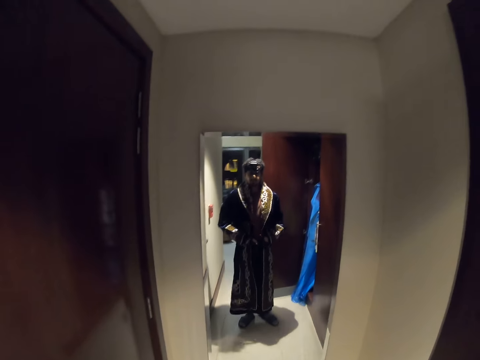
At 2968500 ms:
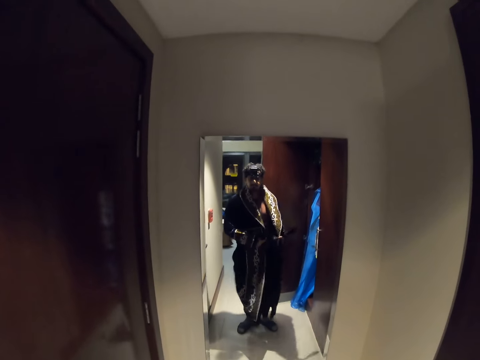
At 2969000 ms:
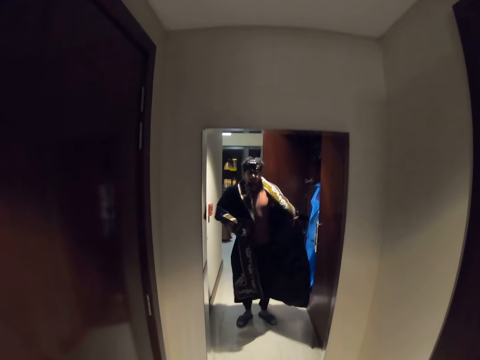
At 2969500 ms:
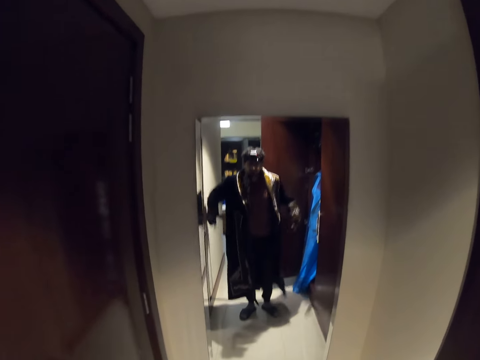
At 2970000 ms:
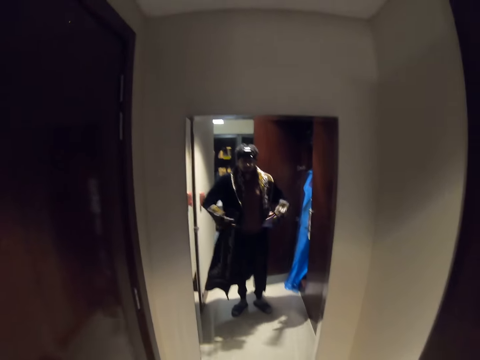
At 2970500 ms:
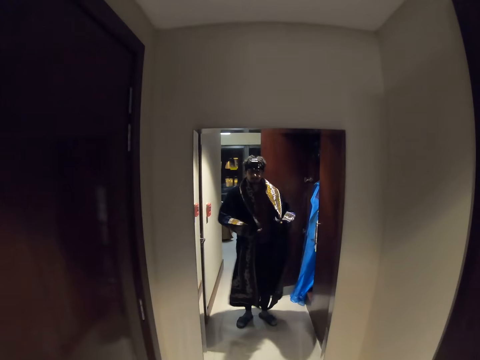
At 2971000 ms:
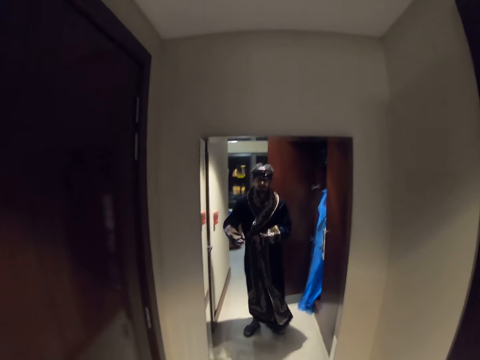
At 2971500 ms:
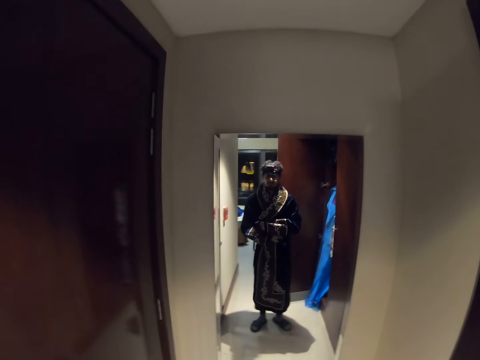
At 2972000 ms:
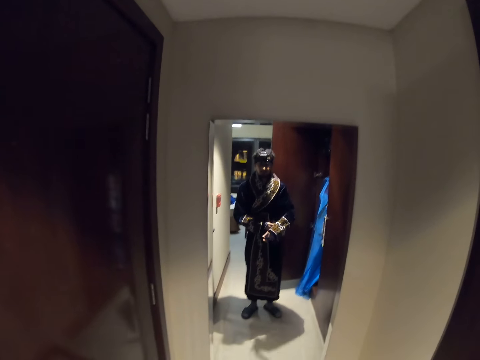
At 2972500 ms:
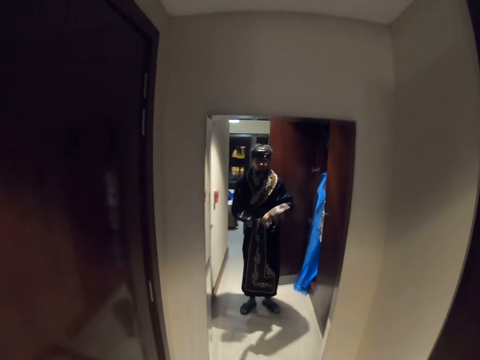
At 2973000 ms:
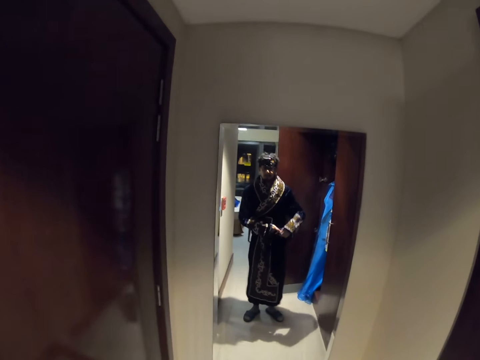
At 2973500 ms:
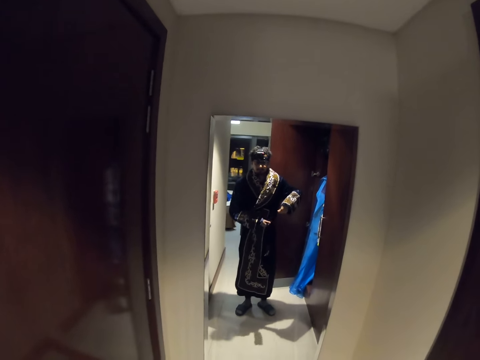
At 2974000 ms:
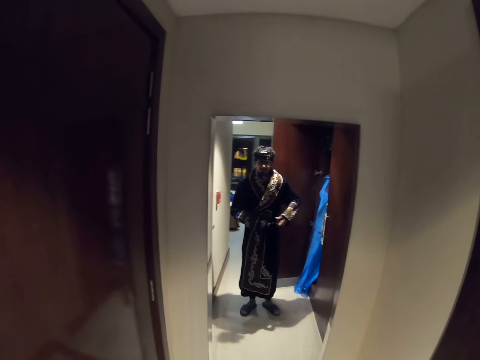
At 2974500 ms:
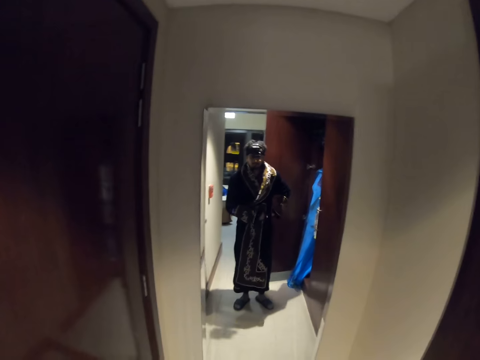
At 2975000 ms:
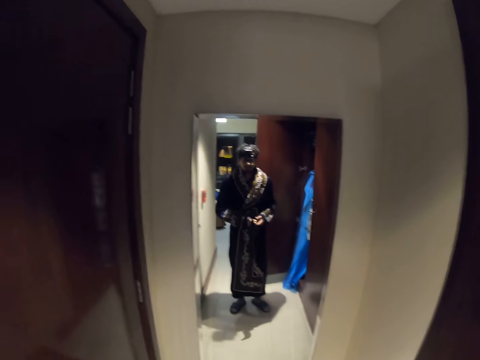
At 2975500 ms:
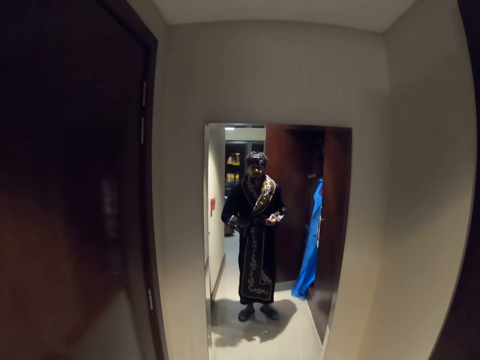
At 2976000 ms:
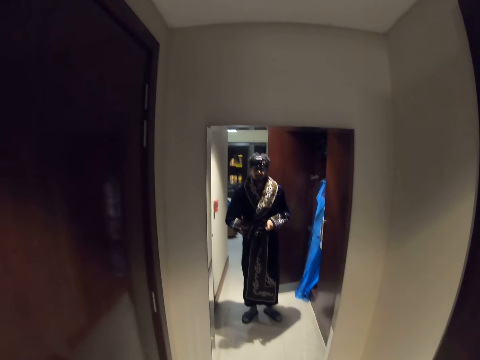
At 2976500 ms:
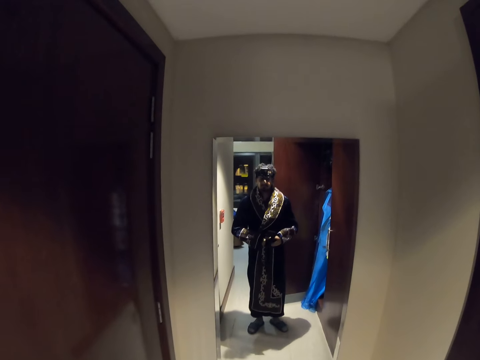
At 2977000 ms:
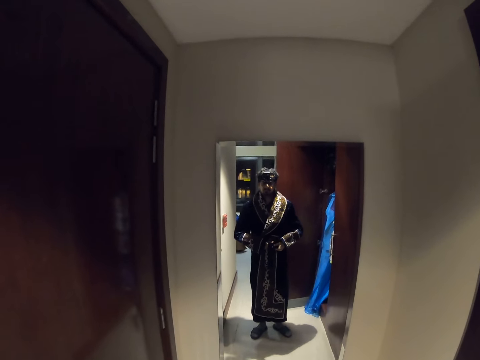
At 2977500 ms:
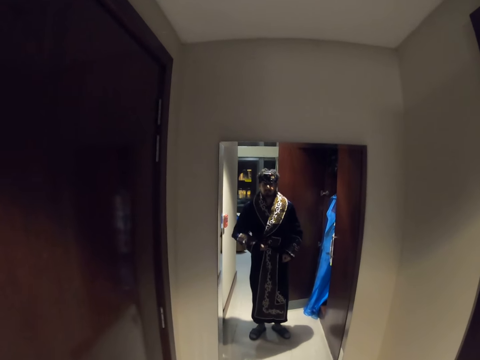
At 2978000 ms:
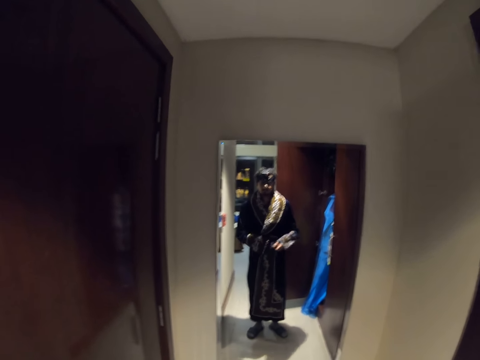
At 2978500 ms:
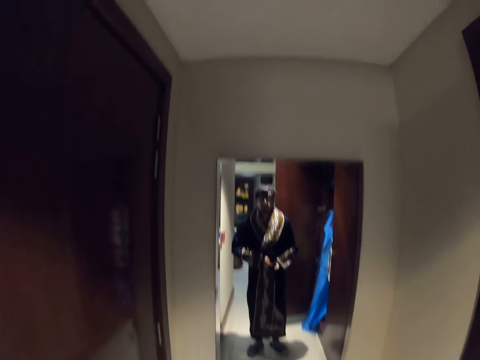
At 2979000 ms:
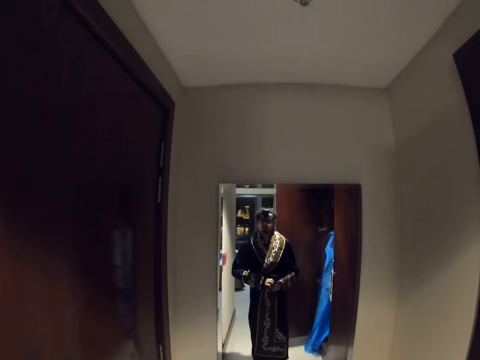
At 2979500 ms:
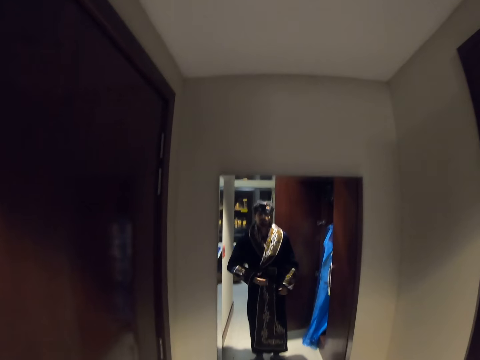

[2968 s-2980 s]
The camera wearer ties a coat or cardigan belt before a mirror. They adjust the cardigan. They wear the cardigan belt. They fasten the belt.

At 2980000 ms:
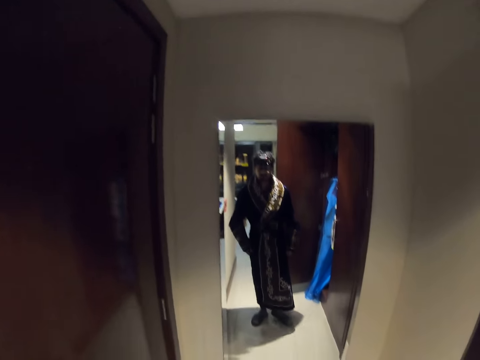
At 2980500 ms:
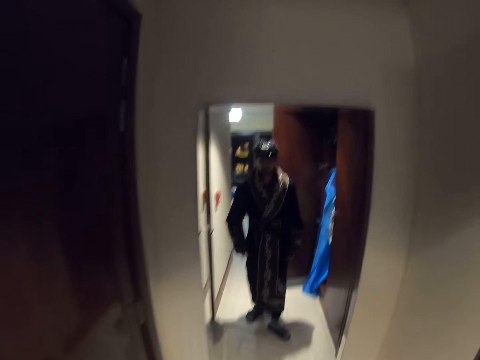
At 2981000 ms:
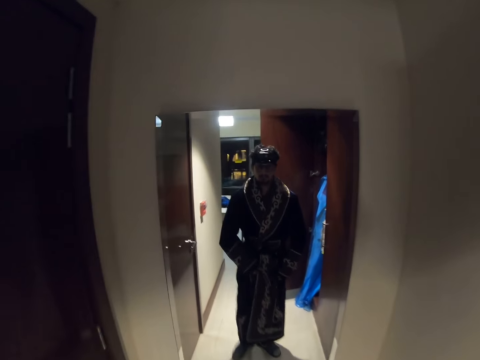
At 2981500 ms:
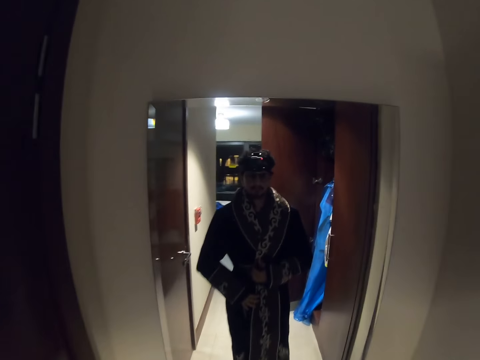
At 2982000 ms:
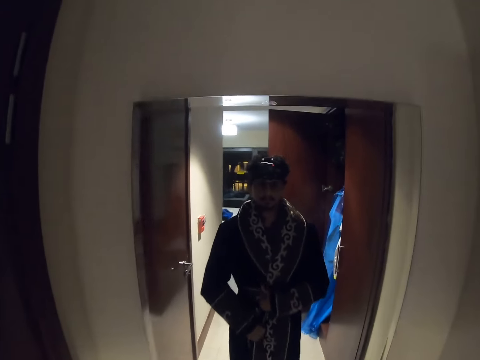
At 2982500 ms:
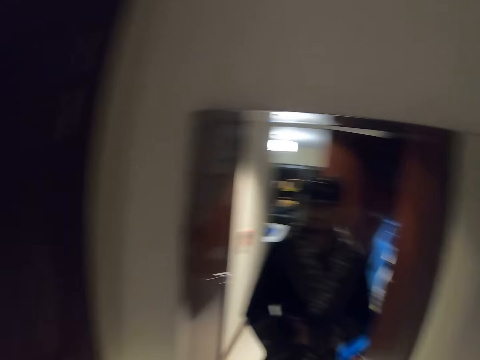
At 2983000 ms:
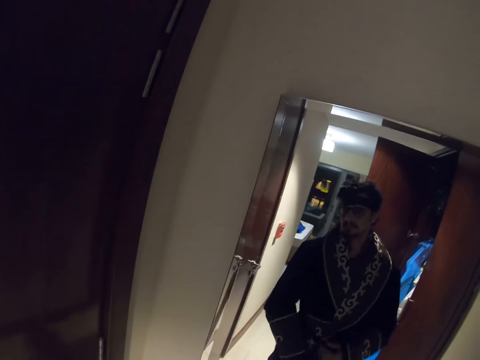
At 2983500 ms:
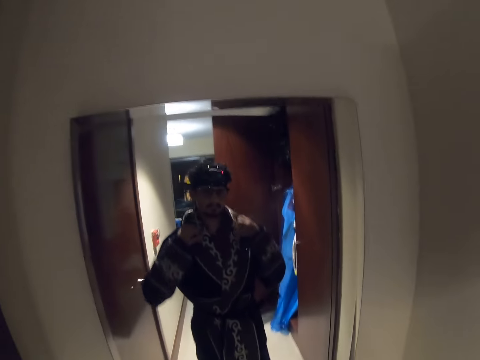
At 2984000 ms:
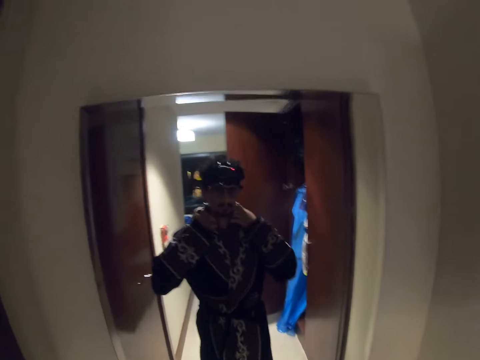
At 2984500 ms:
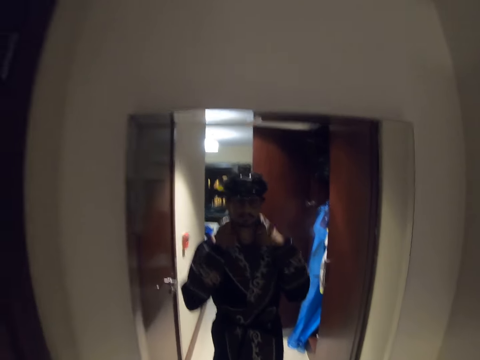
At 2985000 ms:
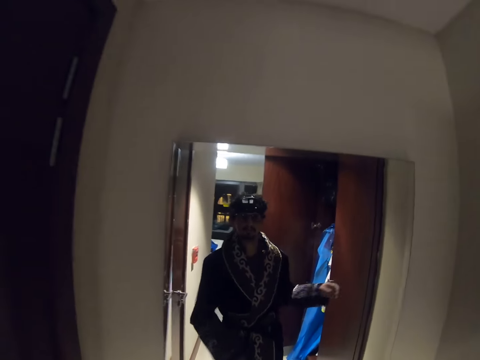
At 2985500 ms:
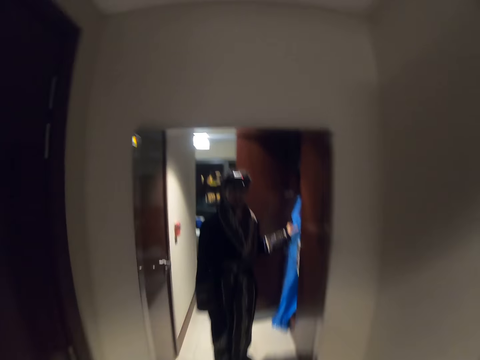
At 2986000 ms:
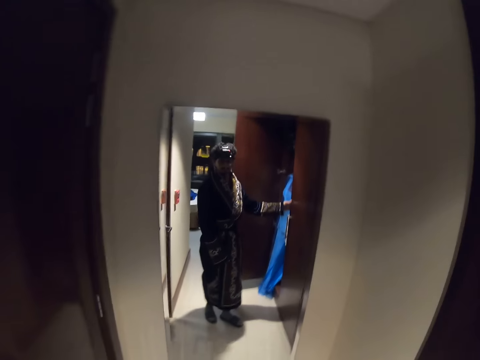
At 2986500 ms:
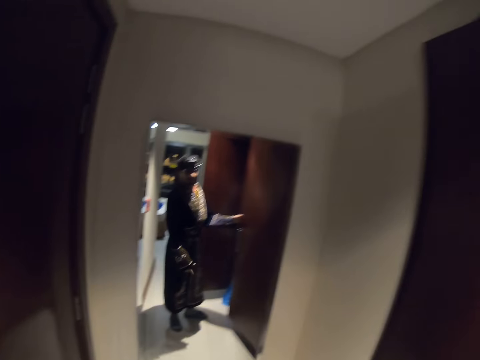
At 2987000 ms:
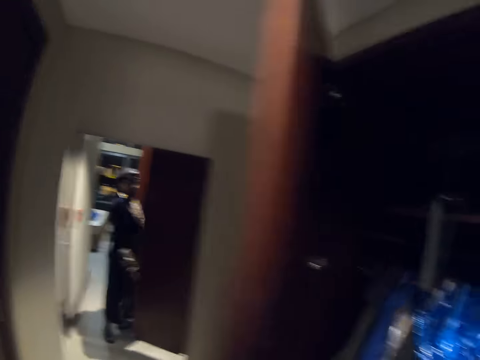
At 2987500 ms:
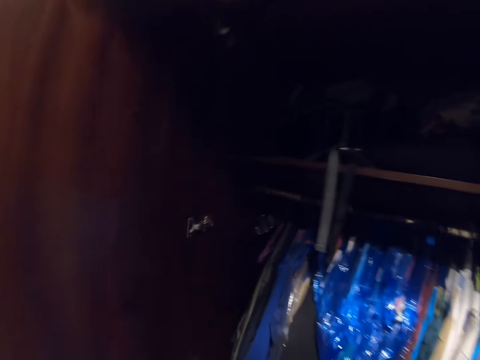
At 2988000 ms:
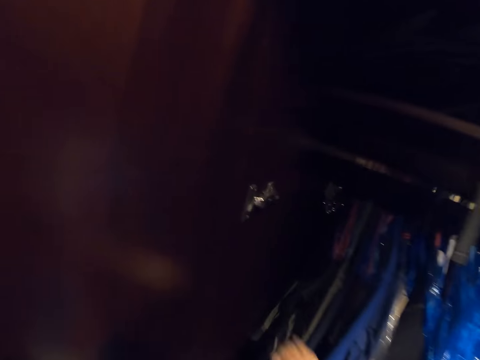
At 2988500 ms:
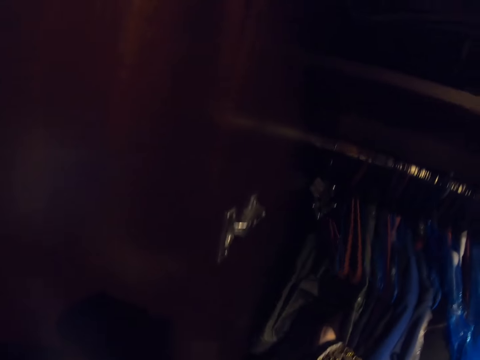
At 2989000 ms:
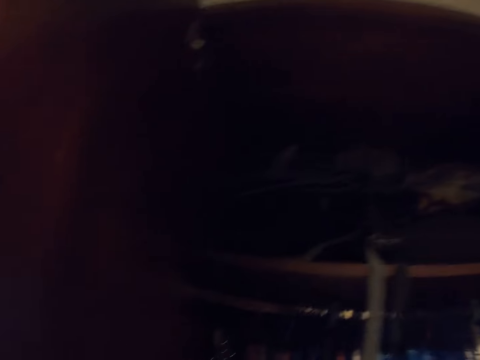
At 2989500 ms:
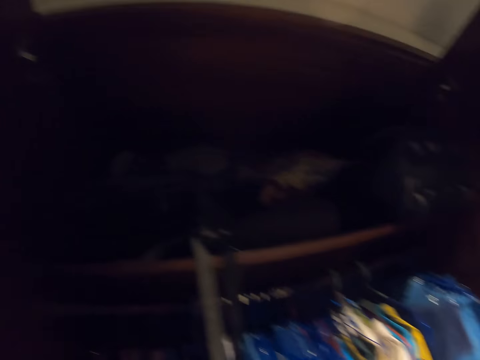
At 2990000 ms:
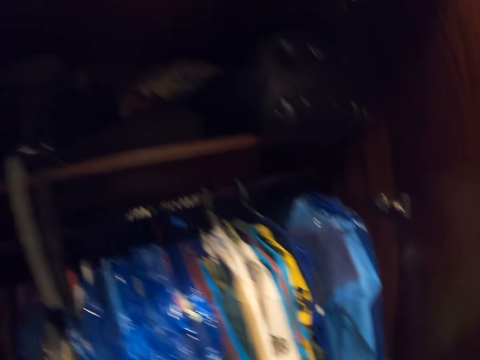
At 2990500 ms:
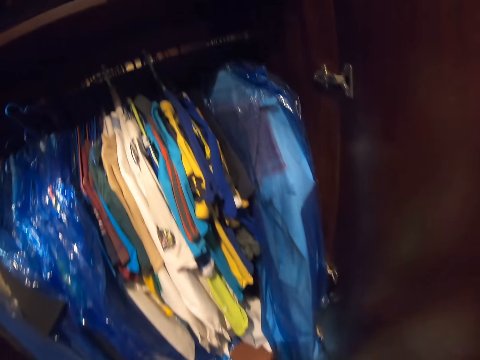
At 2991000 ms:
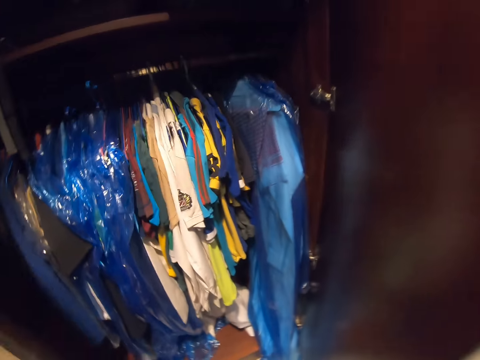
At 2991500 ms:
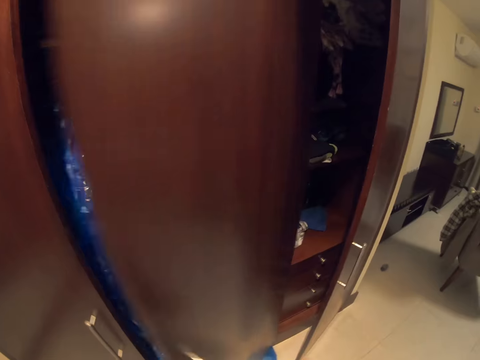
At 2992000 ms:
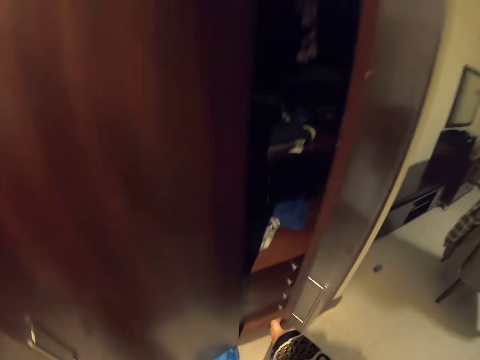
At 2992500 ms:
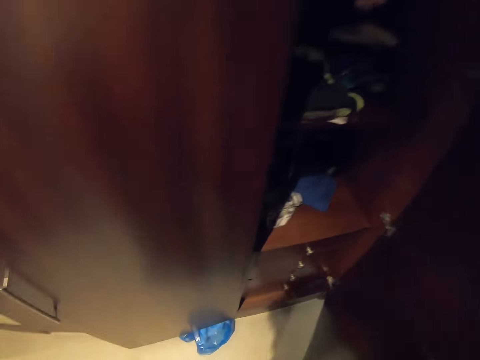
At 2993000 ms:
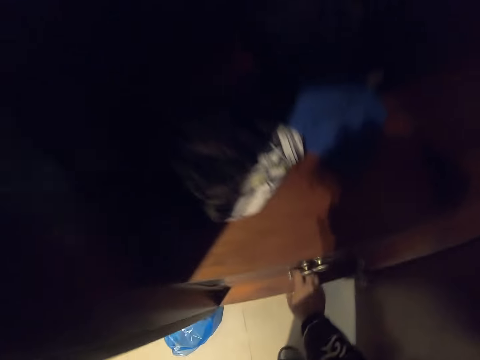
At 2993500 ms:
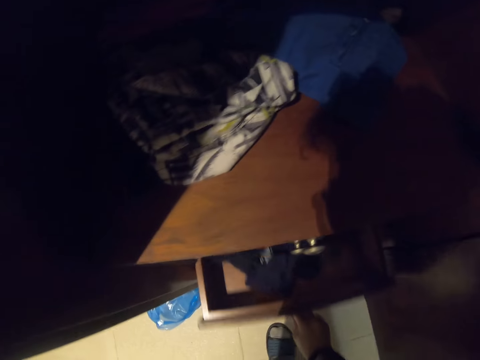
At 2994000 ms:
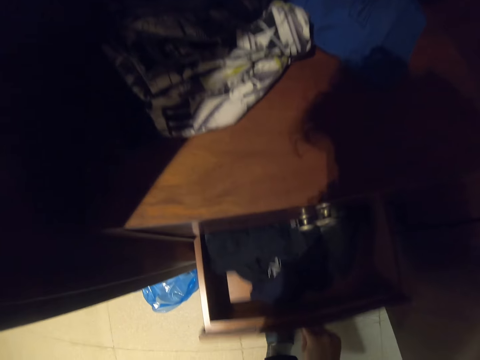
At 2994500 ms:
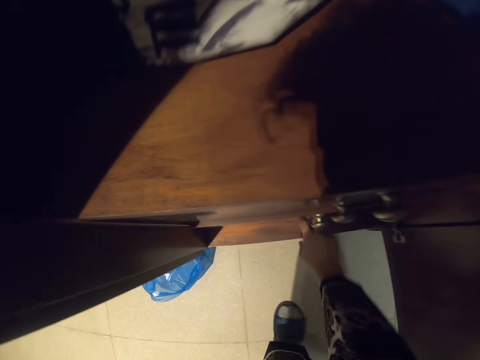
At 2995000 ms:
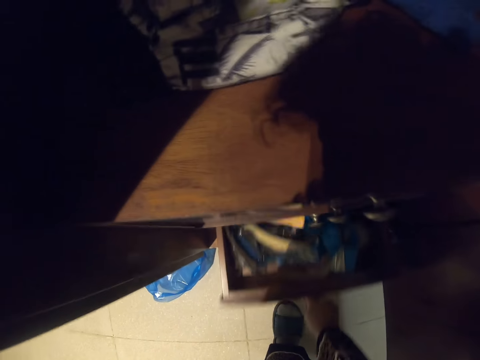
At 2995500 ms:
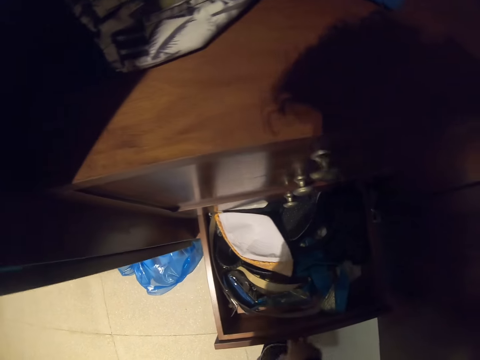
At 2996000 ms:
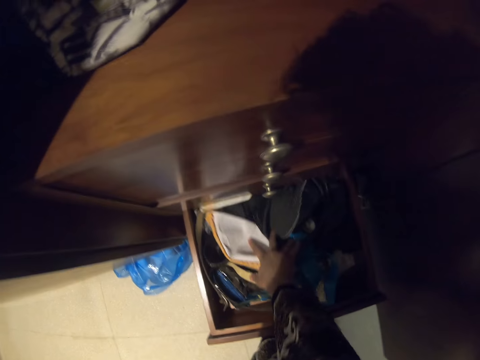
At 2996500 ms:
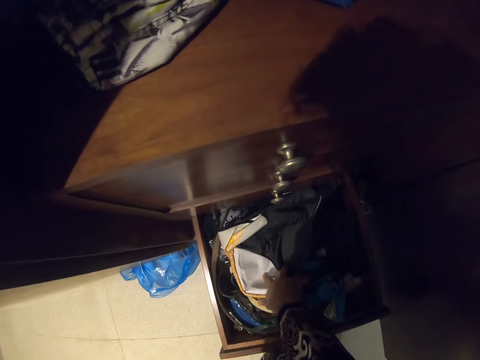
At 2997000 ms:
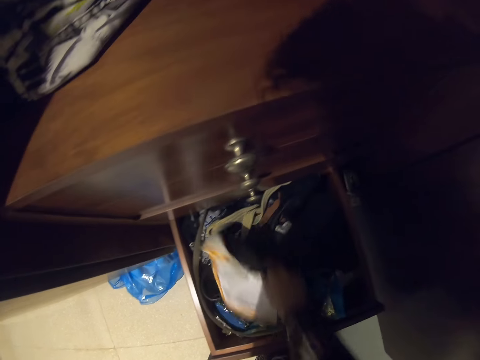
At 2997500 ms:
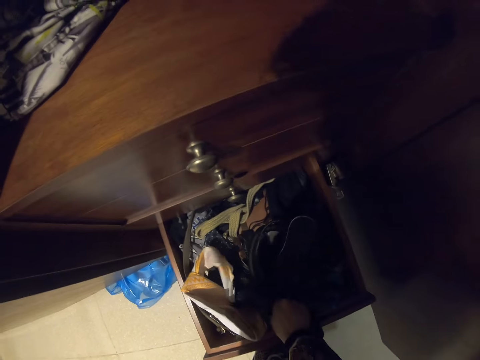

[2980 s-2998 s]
The camera wearer checks themselves before the mirror. They move closer to the wall mirror. They adjust the coat before the mirror. They move back to the wardrobe and open the wardrobe. They look at clothes in the wardrobe. They close the wardrobe doors. They open the other wardrobe. They open the drawer in the wardrobe. They close the drawer inside the wardrobe. They open another drawer in the wardrobe. They move items in the drawer.
